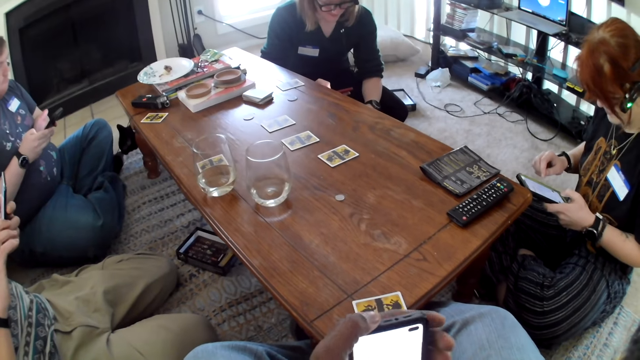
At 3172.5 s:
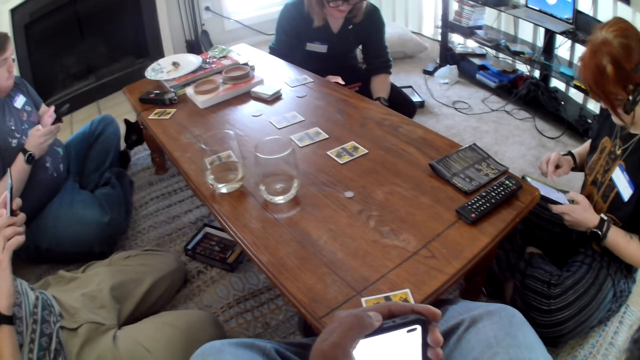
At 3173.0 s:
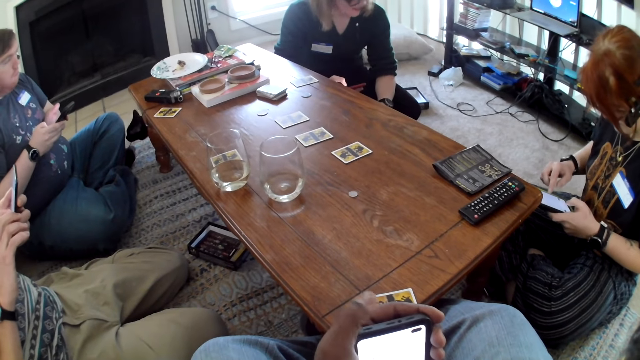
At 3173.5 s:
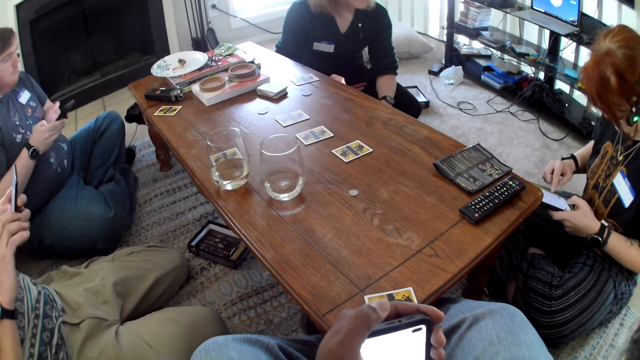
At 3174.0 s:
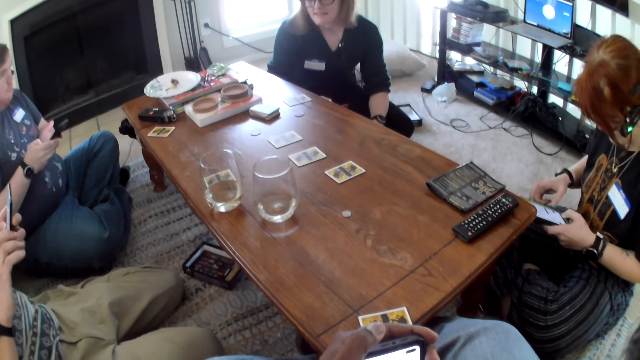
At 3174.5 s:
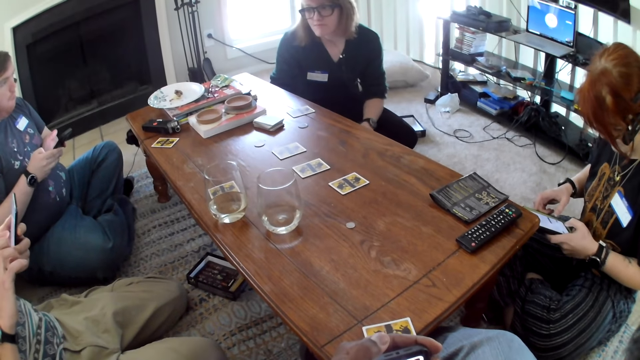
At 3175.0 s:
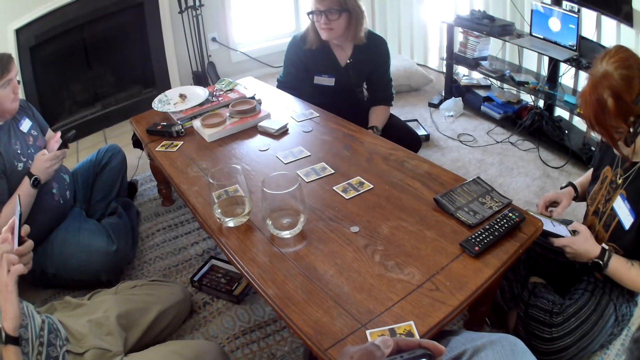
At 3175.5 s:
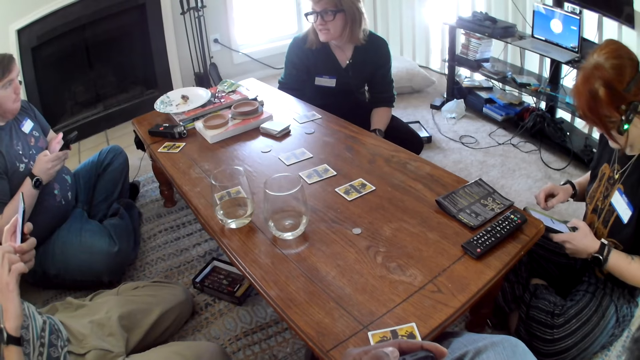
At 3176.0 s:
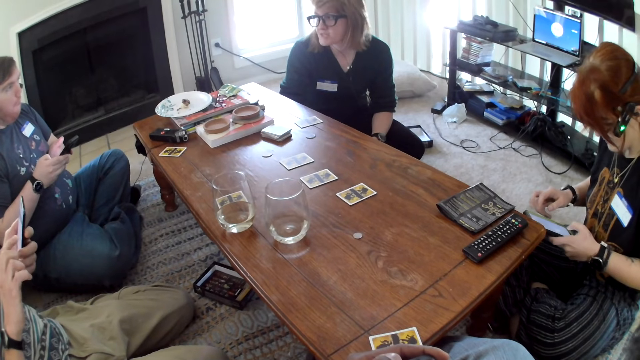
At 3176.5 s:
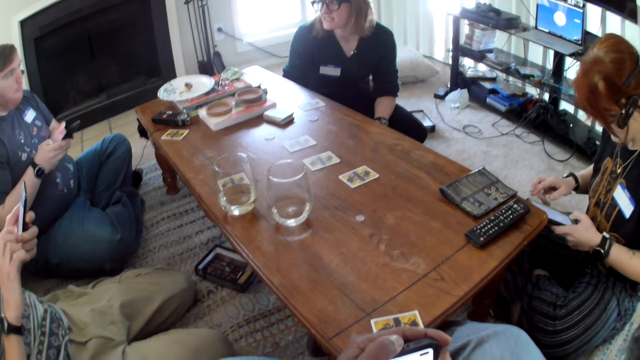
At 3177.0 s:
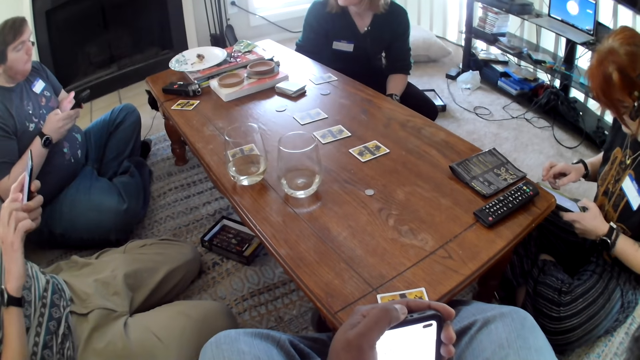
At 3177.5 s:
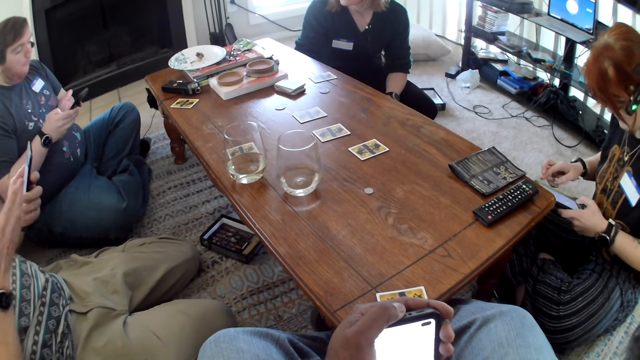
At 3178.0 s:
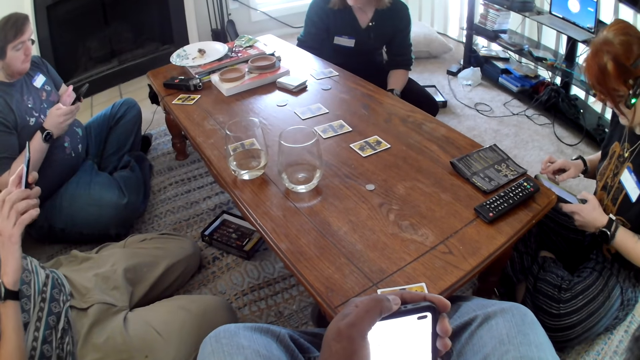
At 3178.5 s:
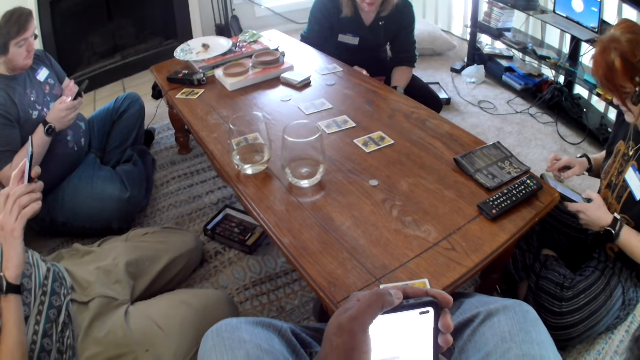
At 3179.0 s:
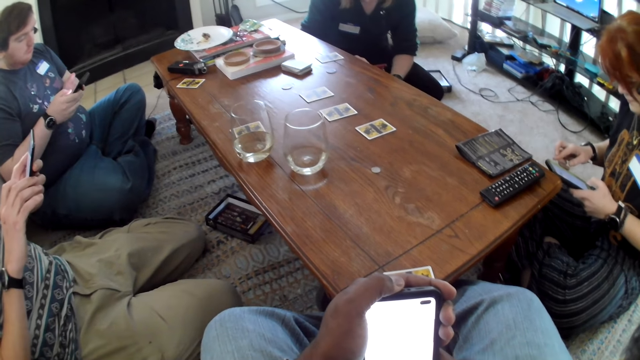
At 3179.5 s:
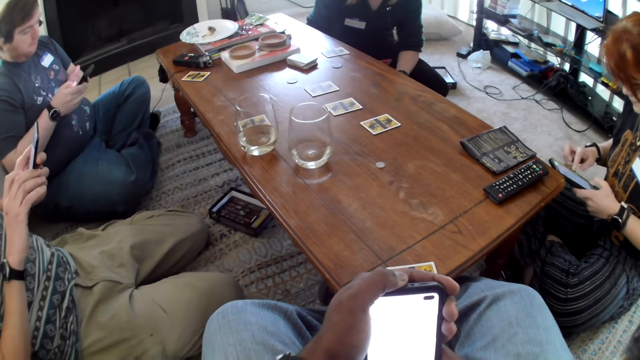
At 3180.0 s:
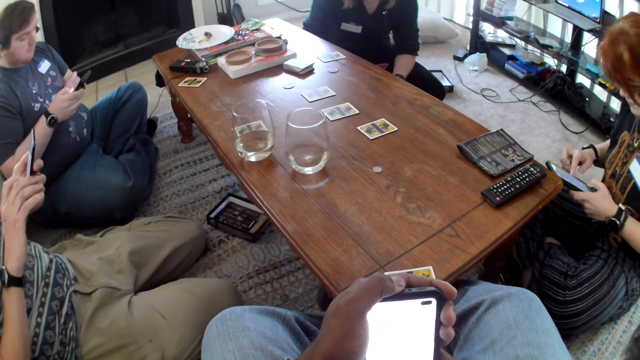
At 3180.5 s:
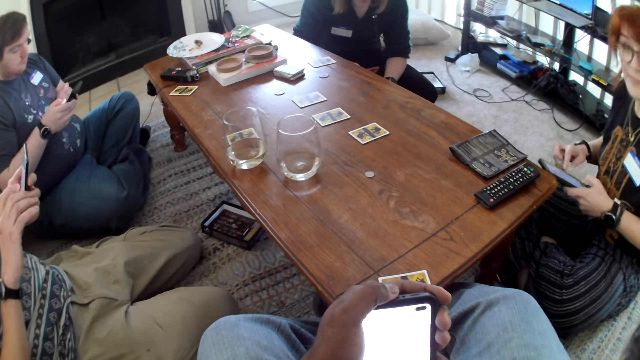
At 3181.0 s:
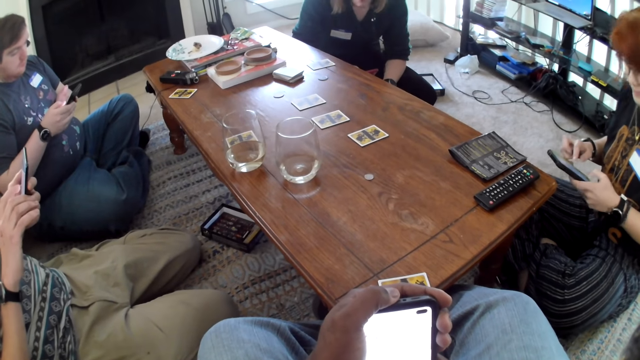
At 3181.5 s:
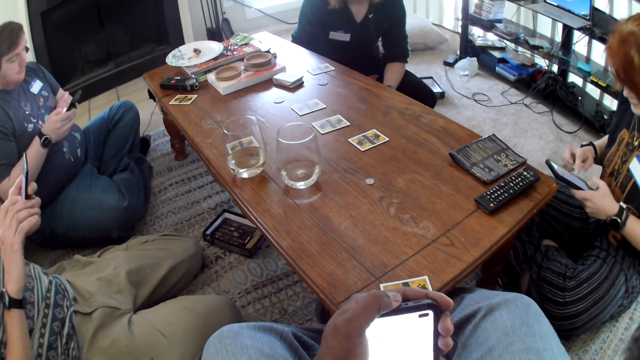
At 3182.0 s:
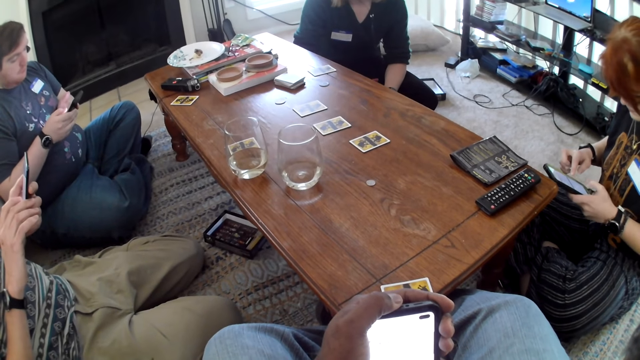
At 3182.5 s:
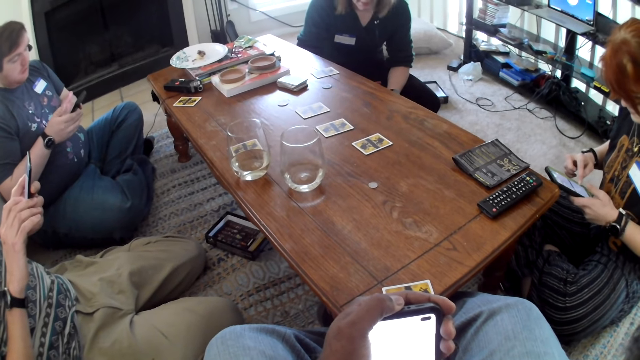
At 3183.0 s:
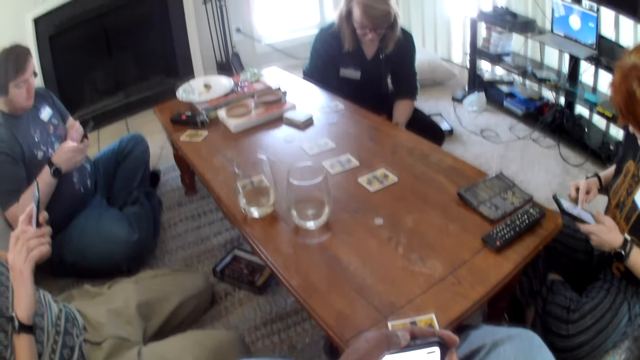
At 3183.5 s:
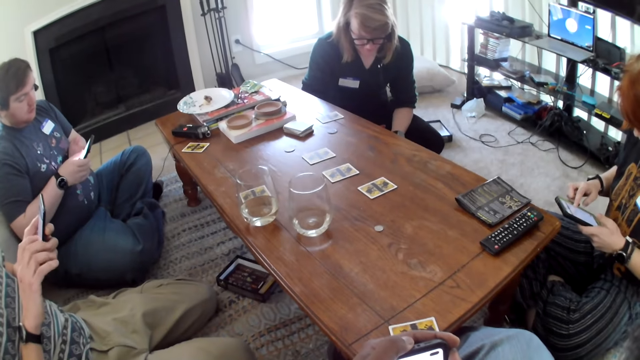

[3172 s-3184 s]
A woman interacts with a person.

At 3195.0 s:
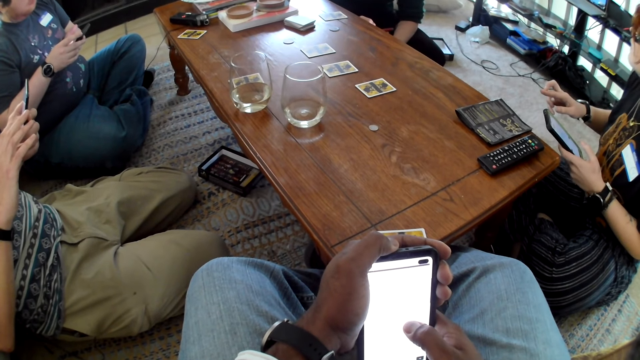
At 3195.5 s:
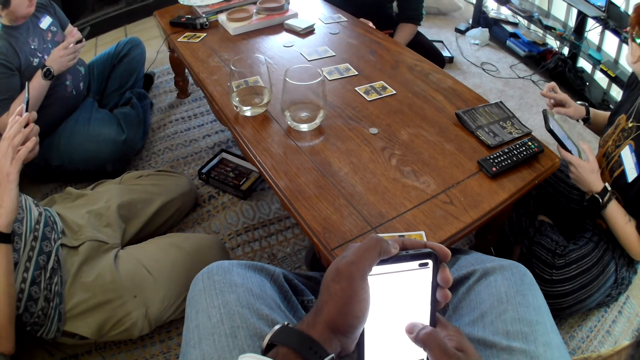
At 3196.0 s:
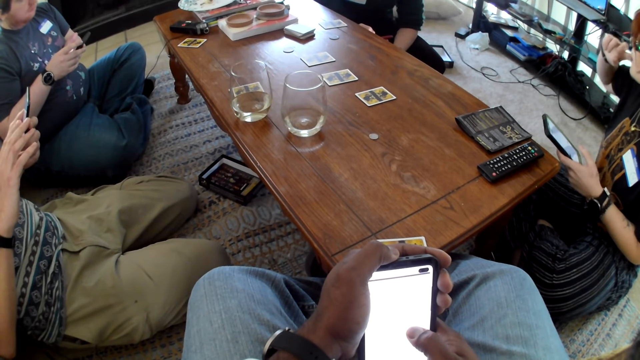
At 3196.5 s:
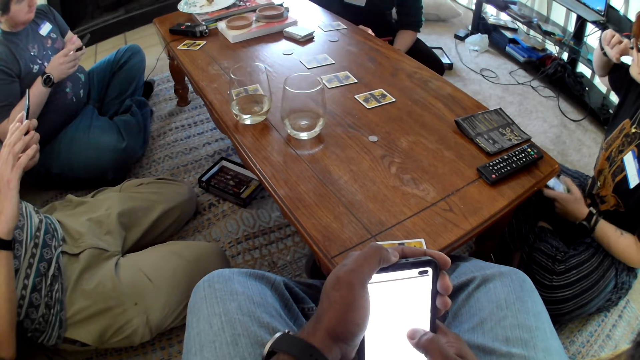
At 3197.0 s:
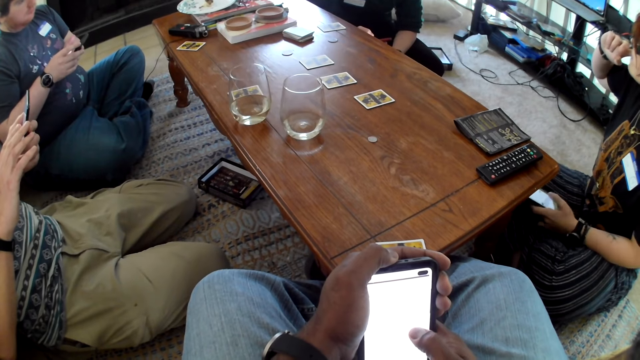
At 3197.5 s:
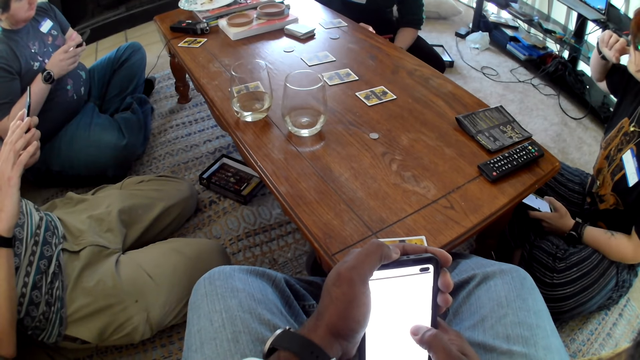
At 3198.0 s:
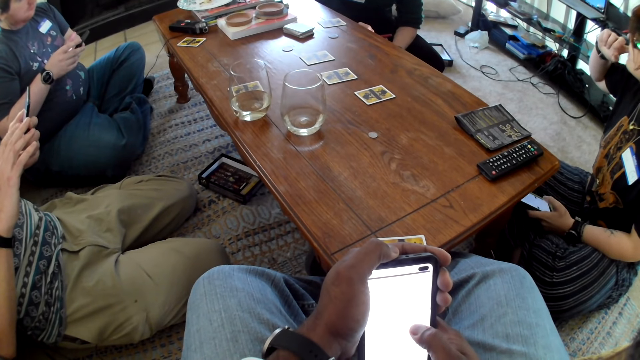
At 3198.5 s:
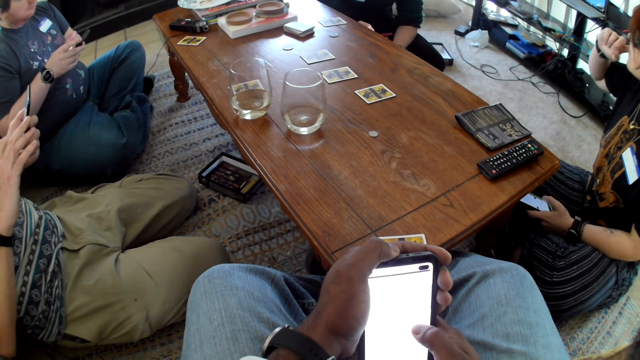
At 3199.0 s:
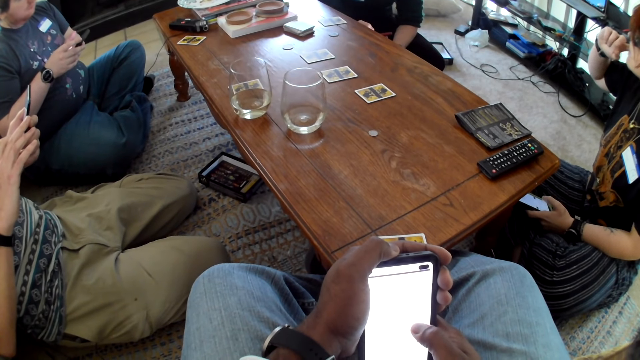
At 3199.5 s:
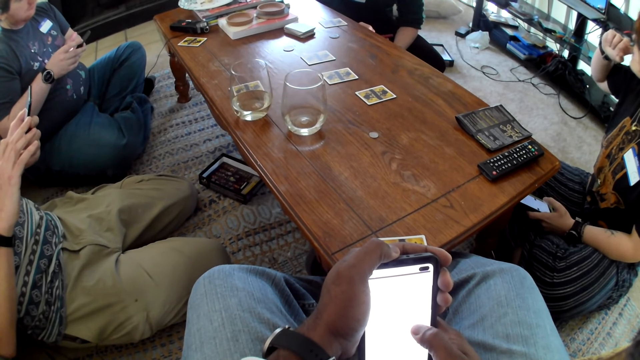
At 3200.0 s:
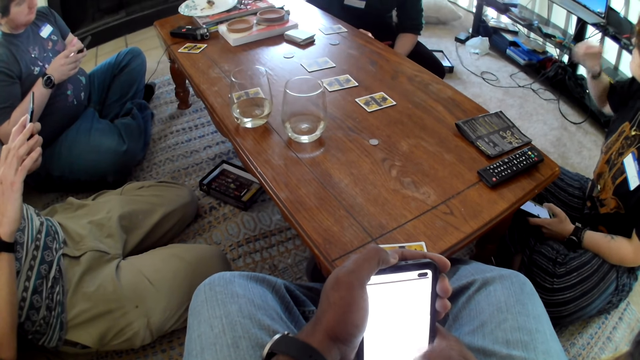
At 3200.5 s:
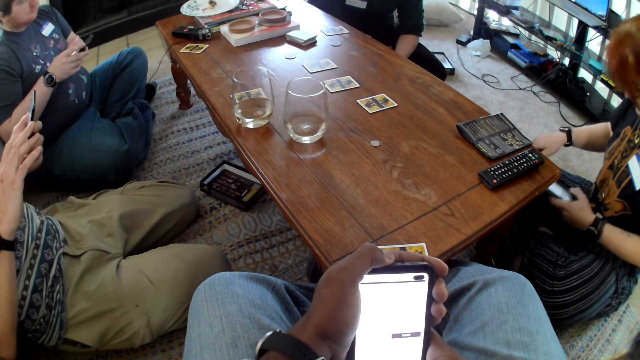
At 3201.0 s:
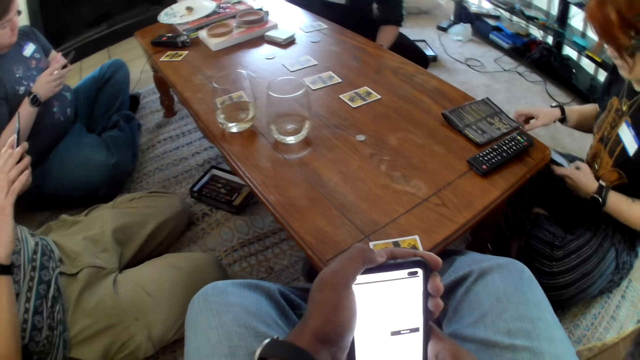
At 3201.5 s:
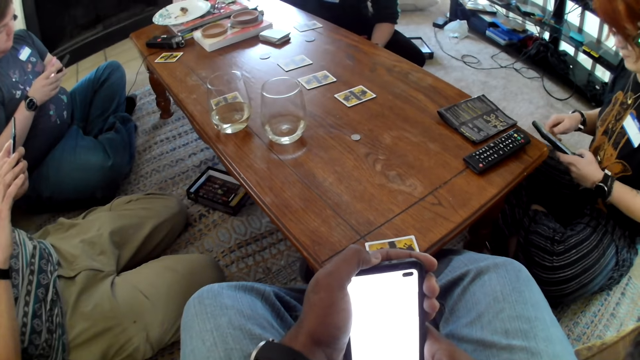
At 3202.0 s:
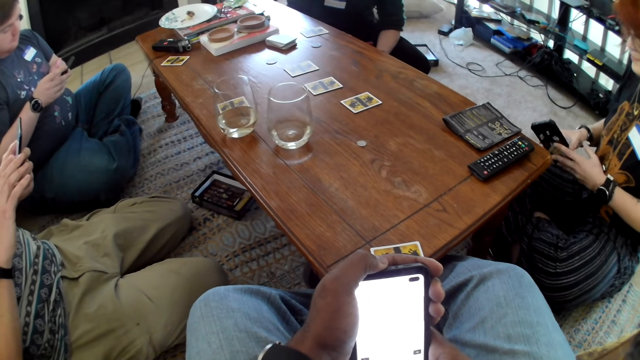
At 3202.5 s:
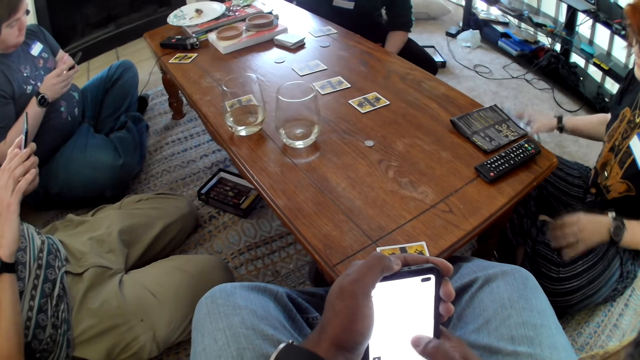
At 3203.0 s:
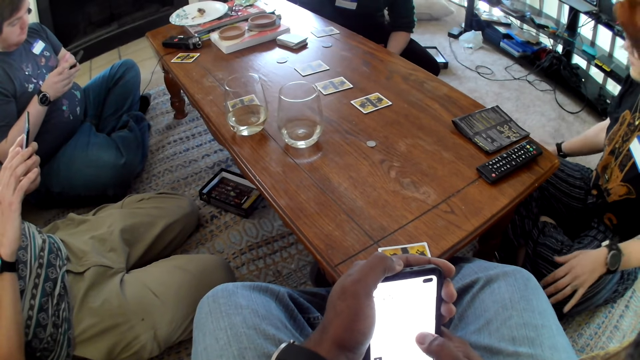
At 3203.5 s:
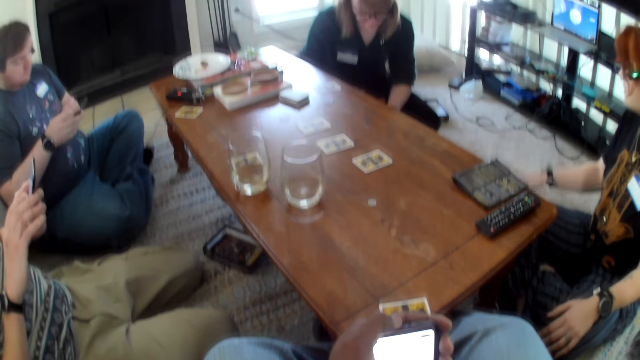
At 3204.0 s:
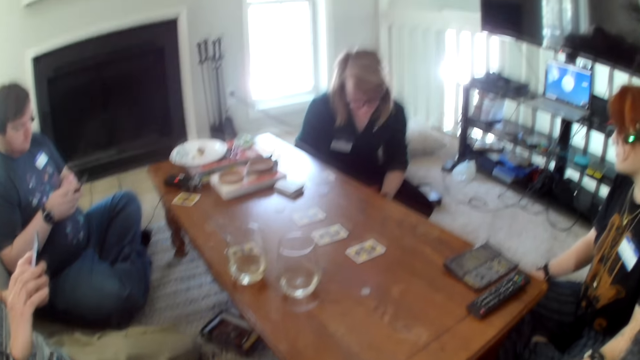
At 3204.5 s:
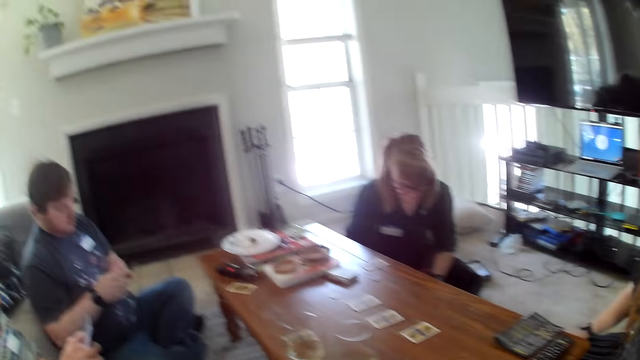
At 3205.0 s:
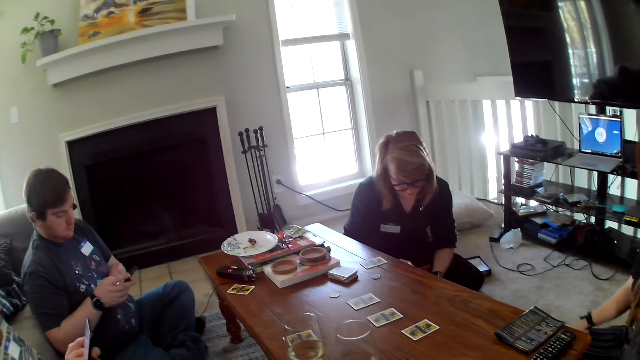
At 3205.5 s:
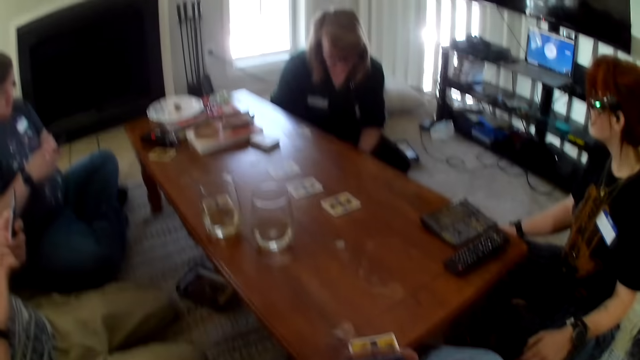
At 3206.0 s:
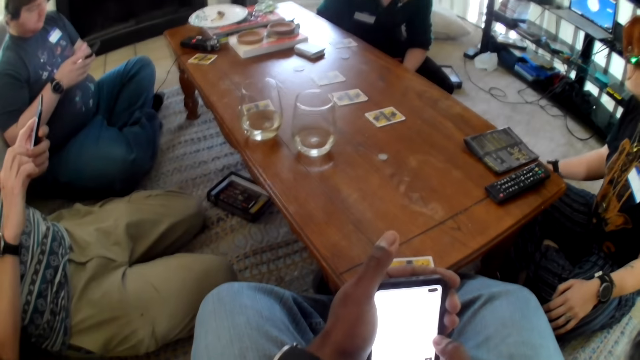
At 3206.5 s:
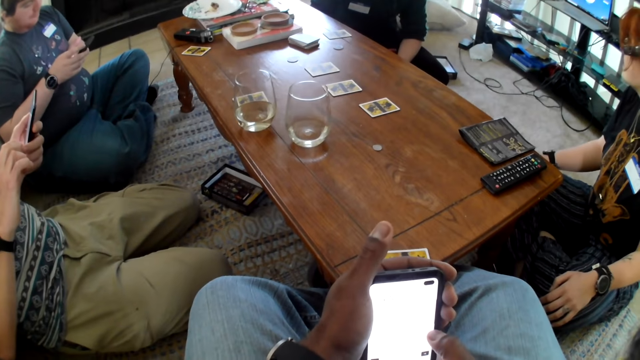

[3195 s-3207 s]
The camera wearer uses the phone. A person touches her face with a hand. The person places down a phone.
